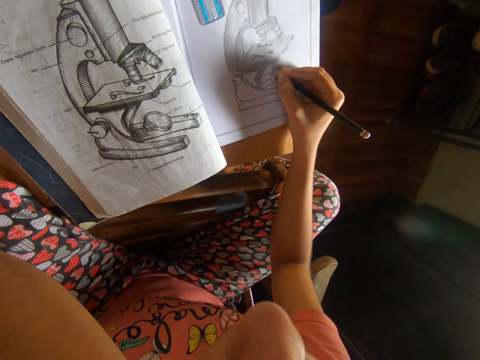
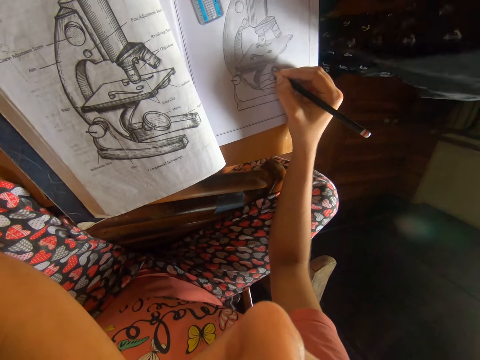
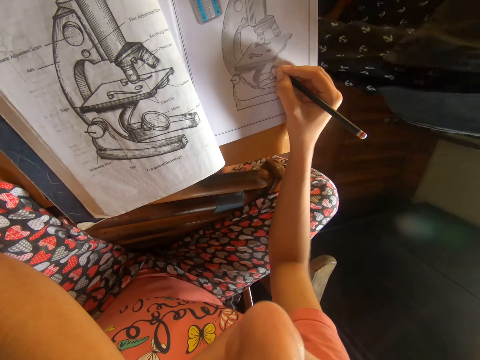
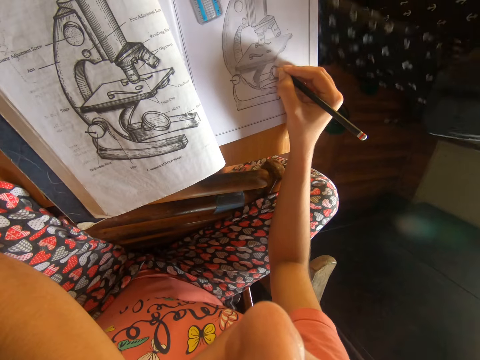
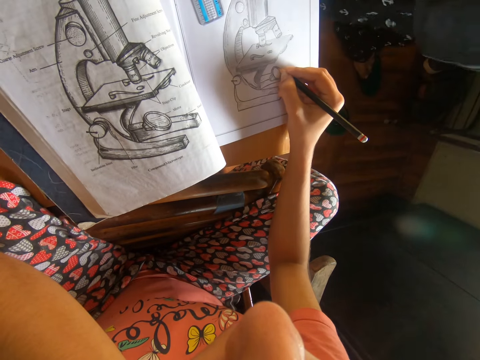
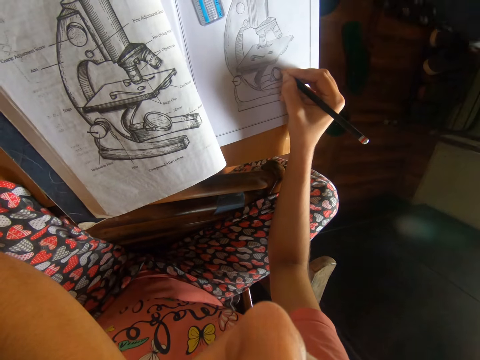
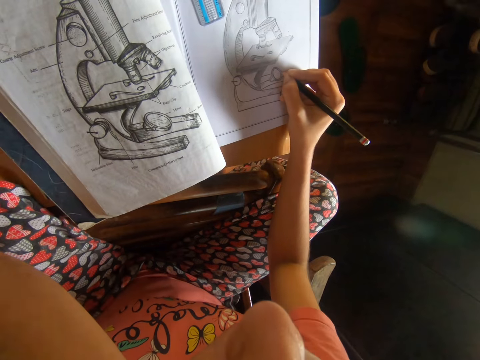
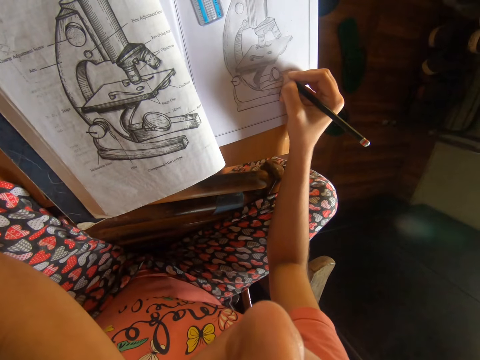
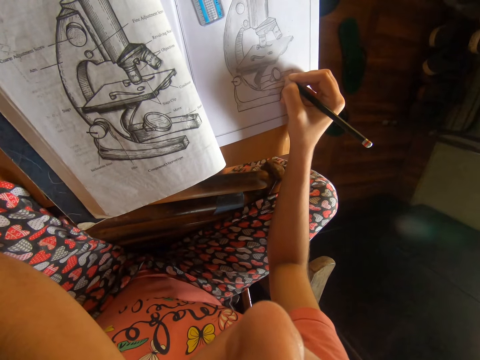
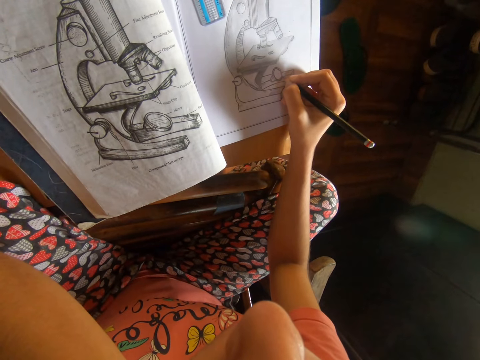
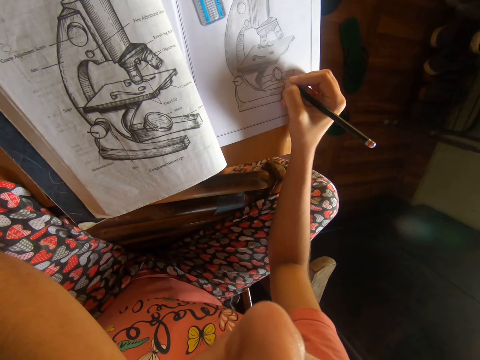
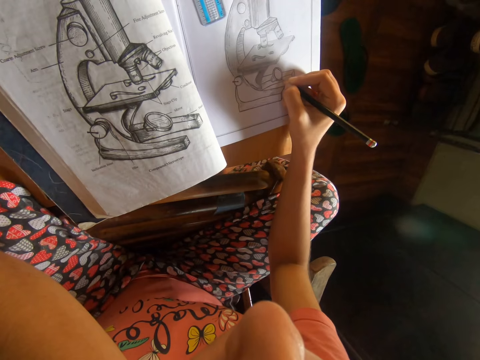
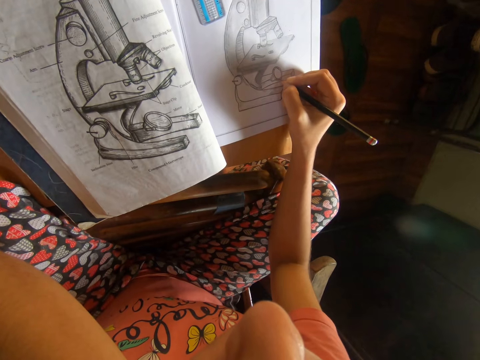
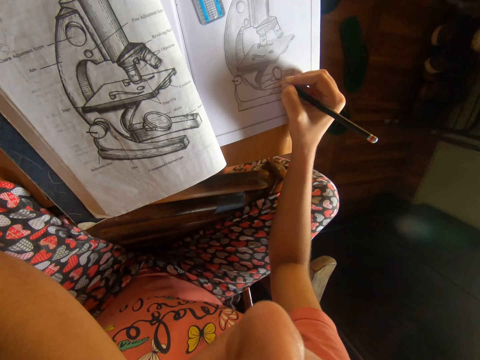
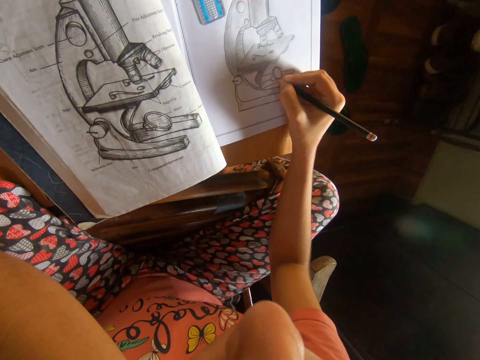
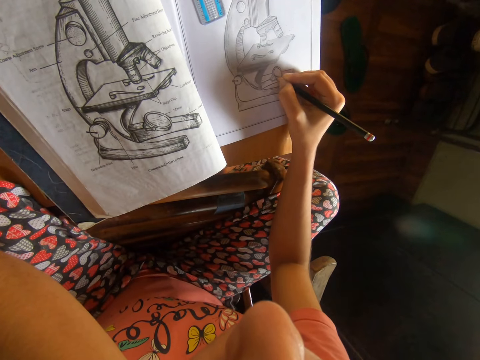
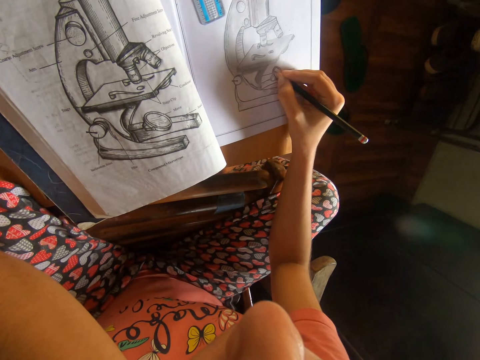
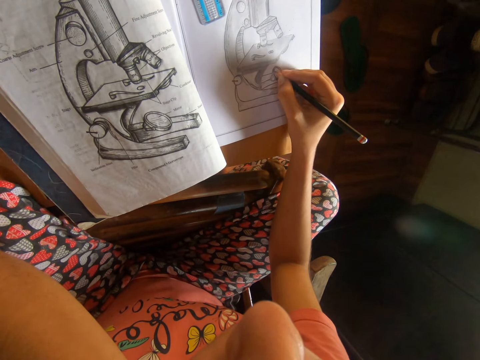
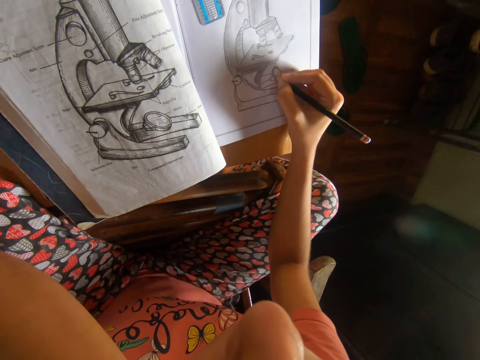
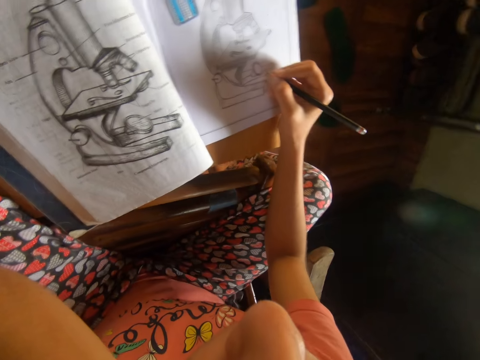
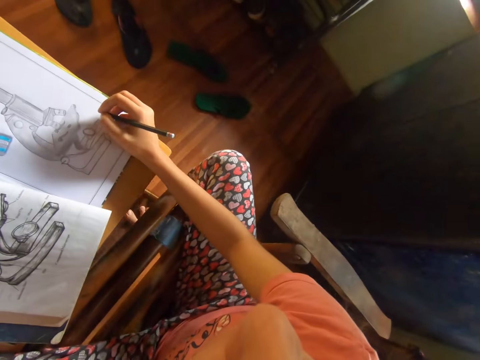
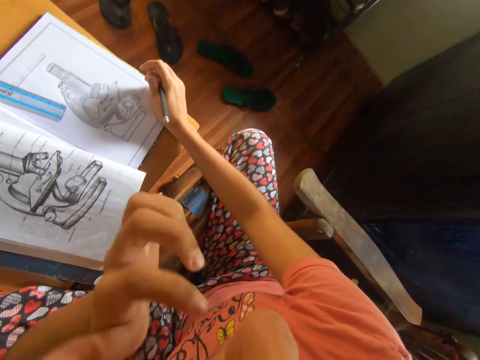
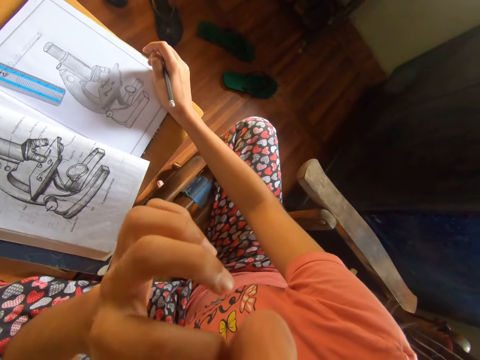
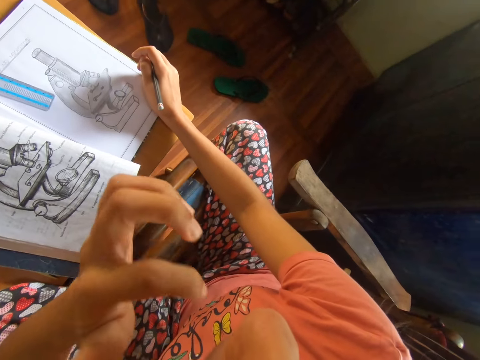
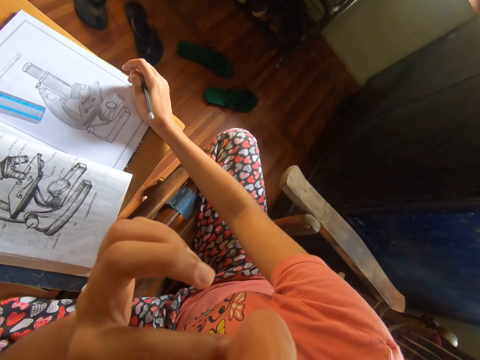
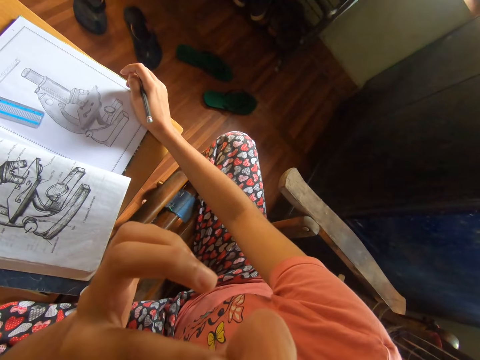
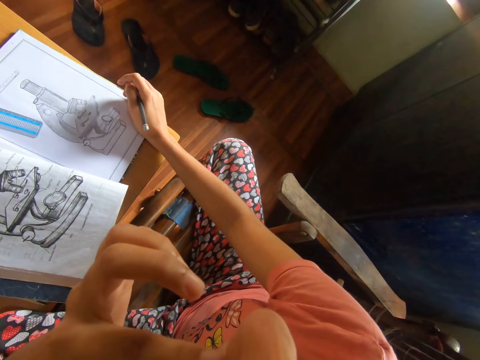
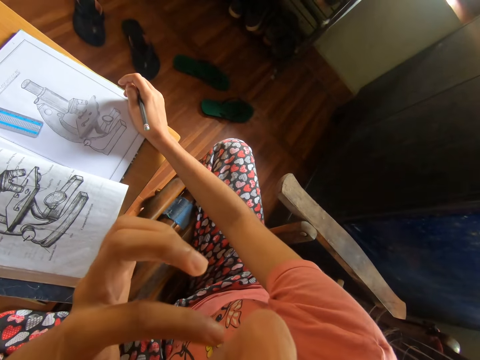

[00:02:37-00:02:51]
The woman removes a slipper from her right foot. The camera wearer scratches her nose with her left hand.

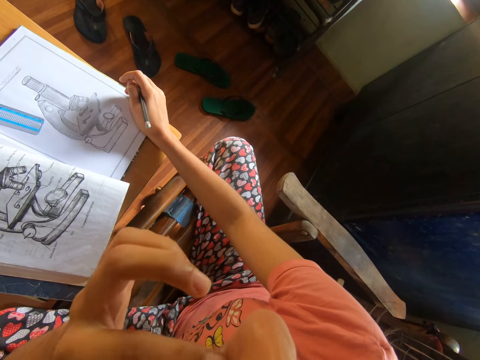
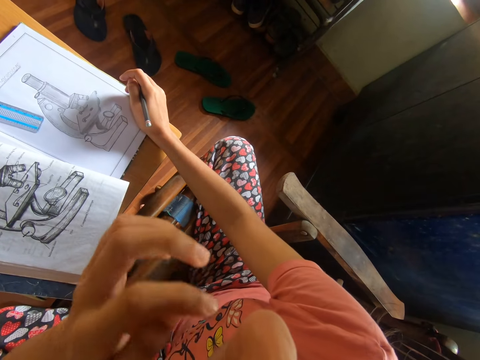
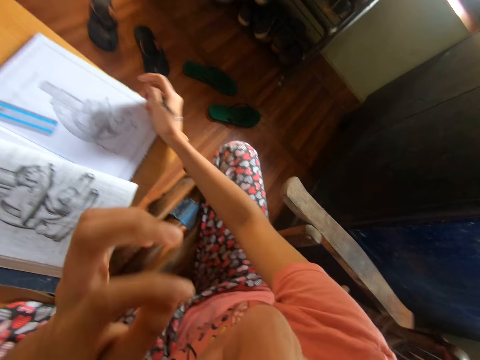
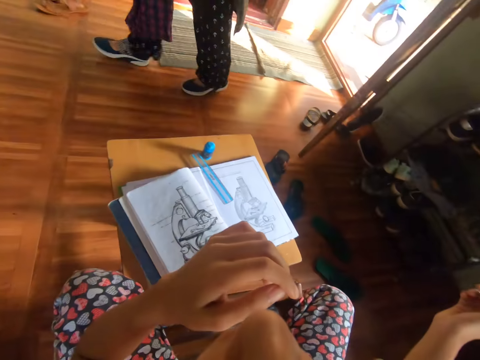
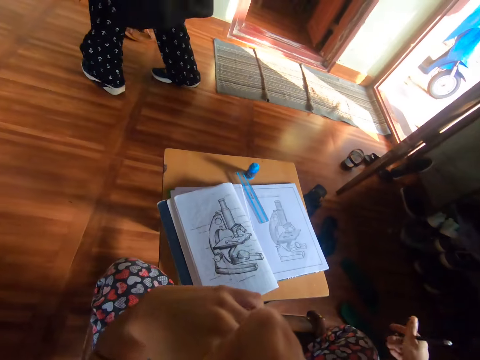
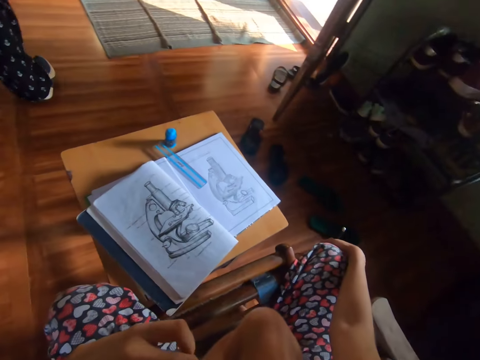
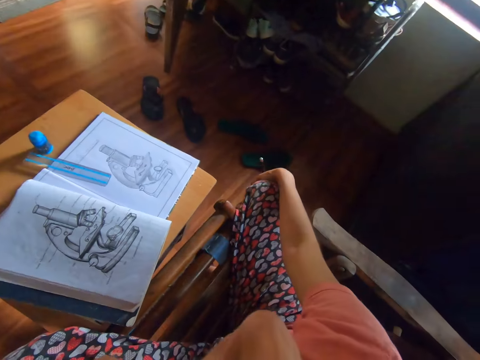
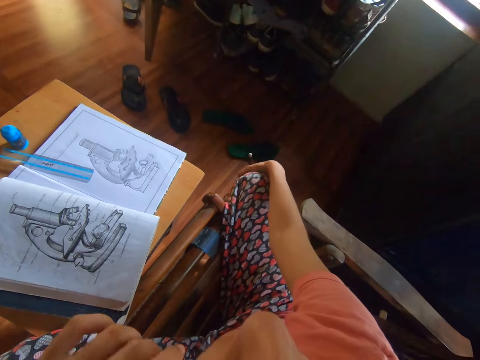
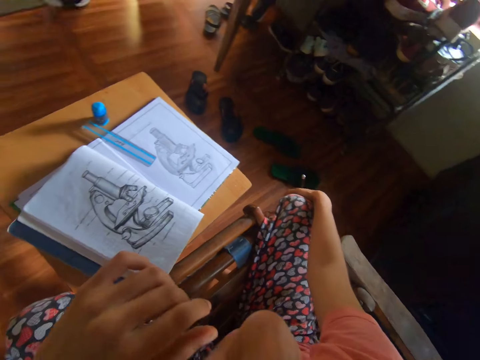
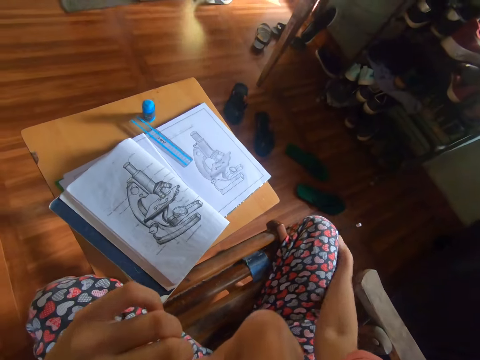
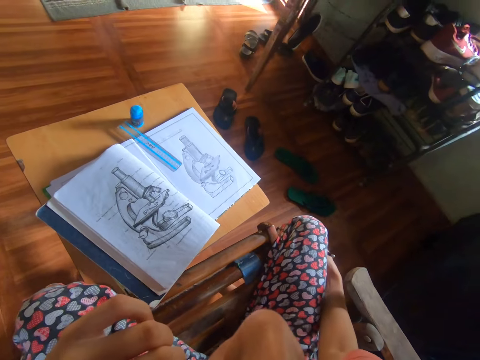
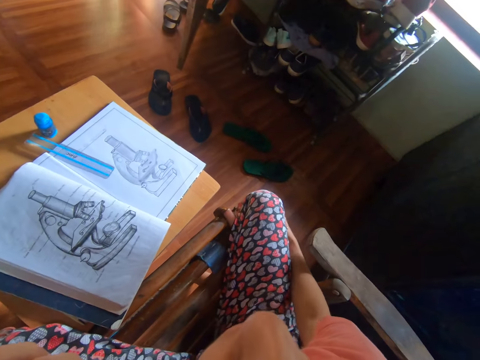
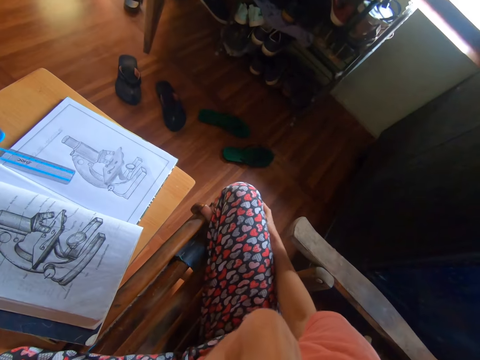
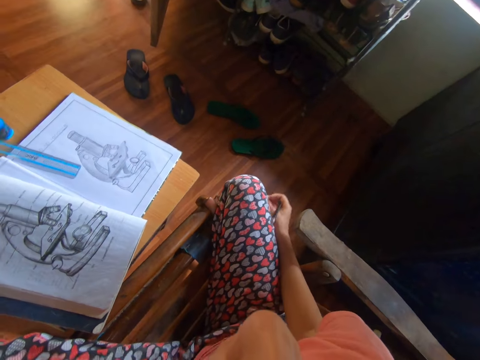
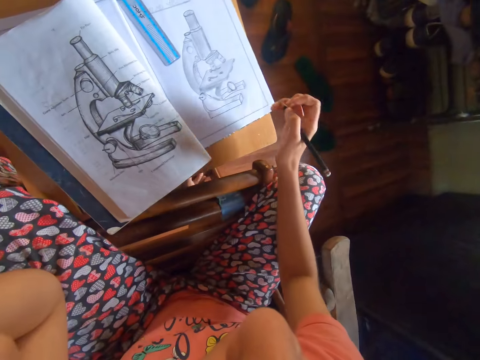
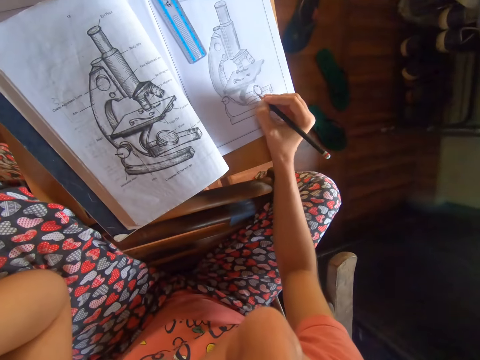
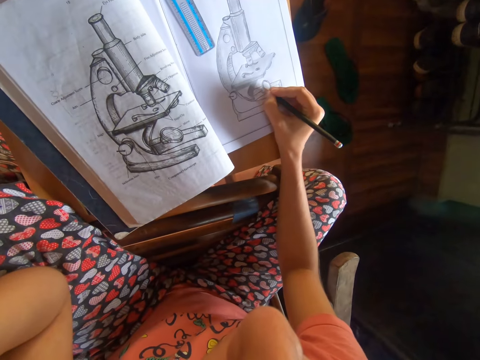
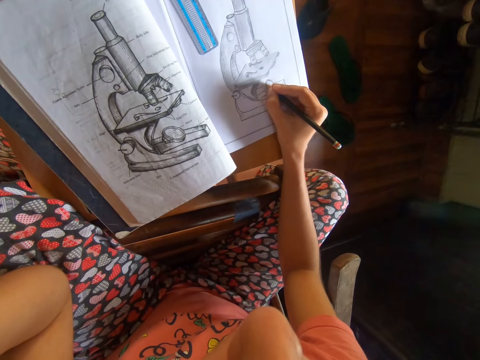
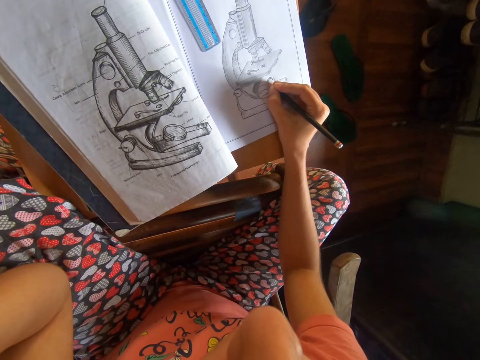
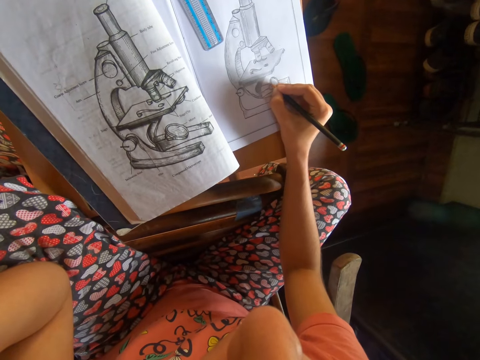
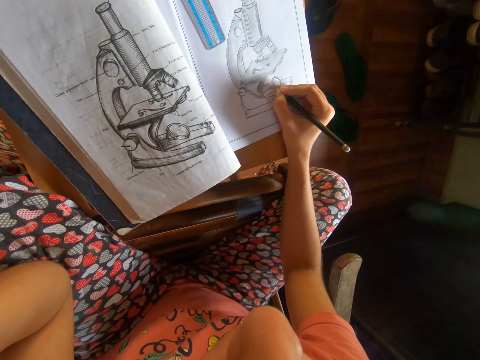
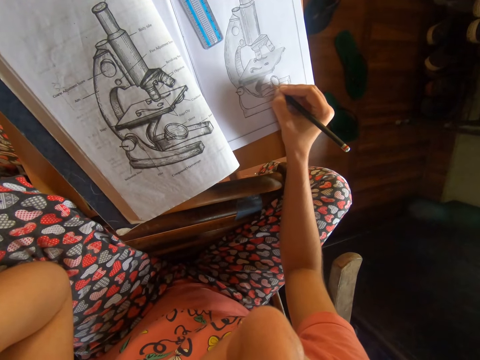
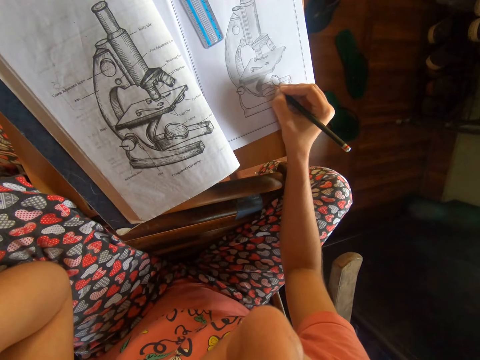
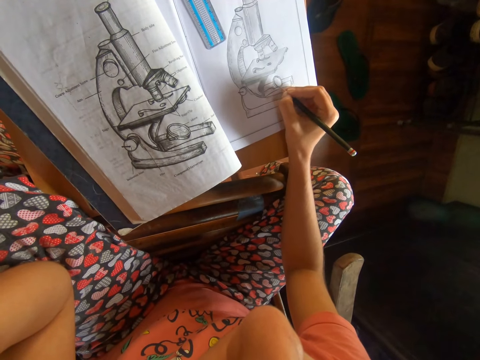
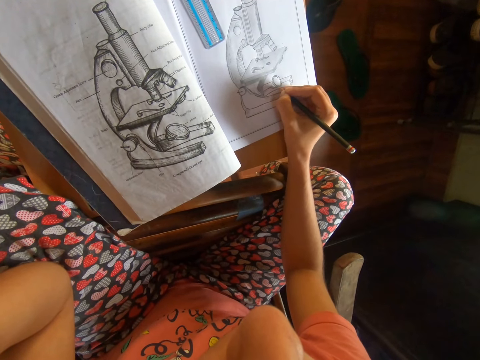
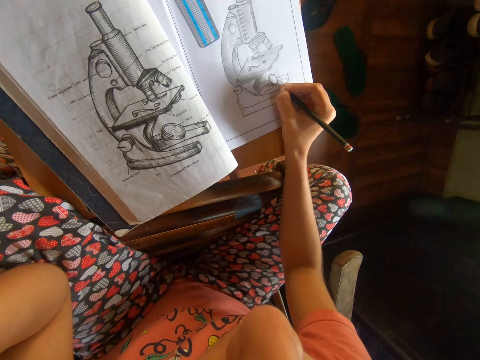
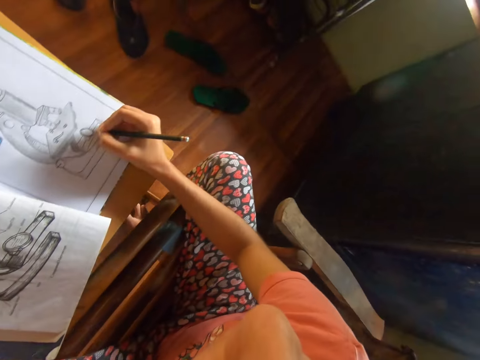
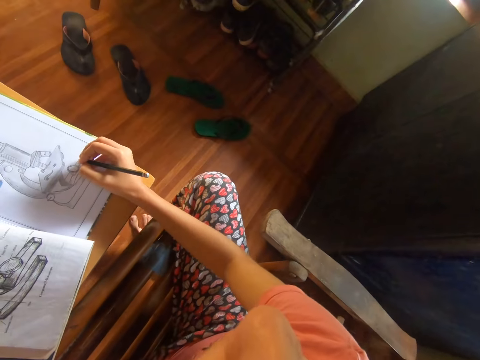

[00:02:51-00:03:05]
The camera wearer converses with the woman. She scratches her knee with the hand. She draws on the book with the pencil in her right hand.
